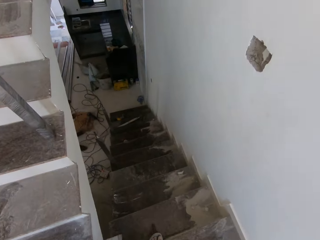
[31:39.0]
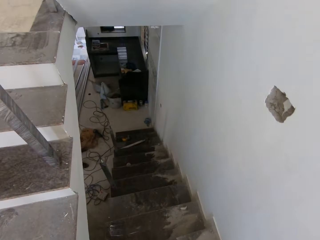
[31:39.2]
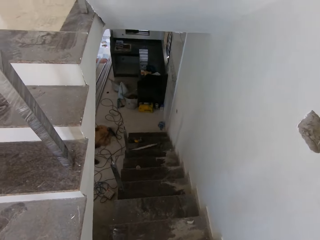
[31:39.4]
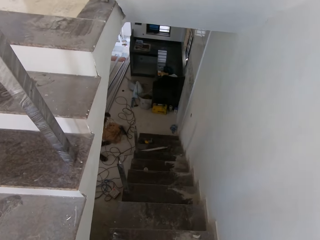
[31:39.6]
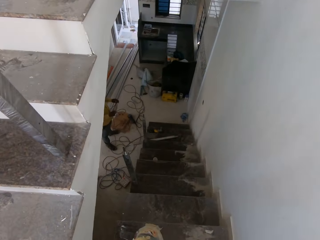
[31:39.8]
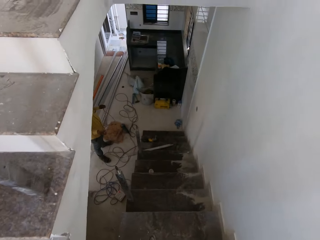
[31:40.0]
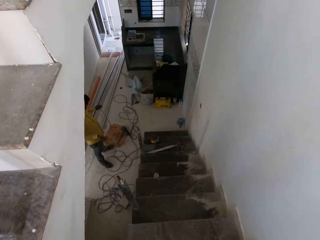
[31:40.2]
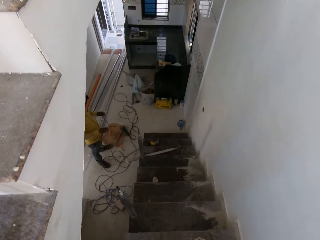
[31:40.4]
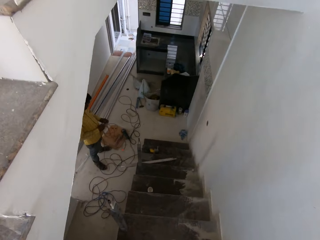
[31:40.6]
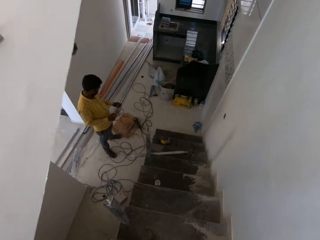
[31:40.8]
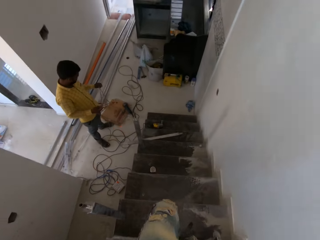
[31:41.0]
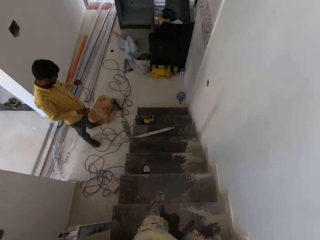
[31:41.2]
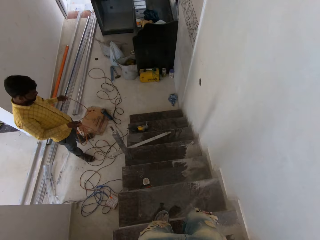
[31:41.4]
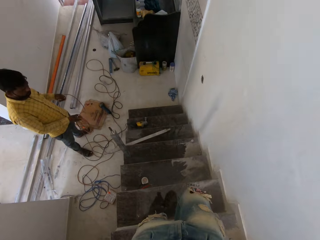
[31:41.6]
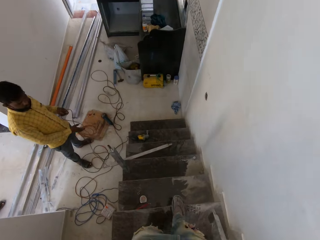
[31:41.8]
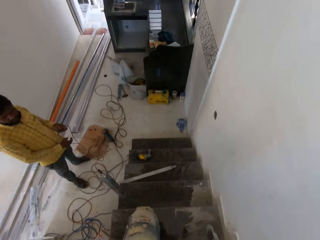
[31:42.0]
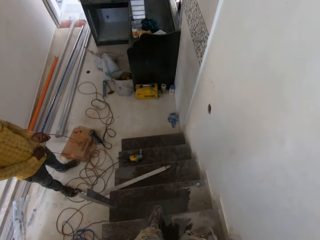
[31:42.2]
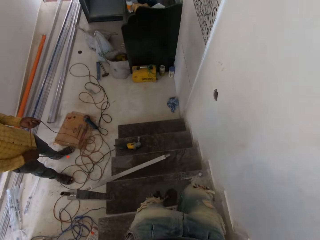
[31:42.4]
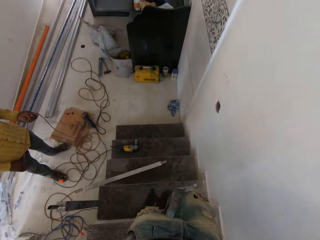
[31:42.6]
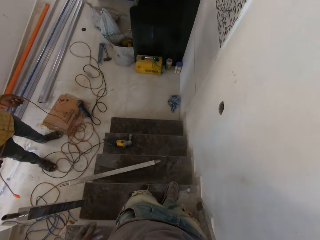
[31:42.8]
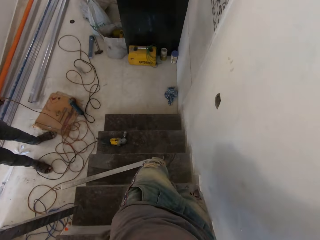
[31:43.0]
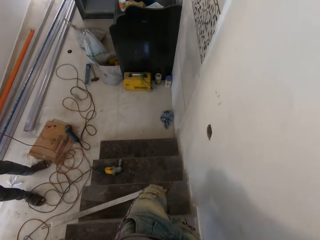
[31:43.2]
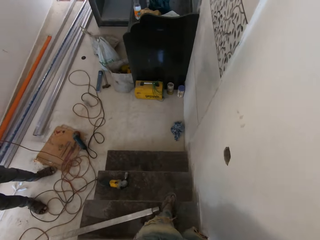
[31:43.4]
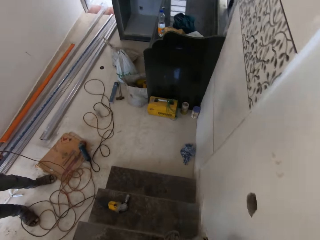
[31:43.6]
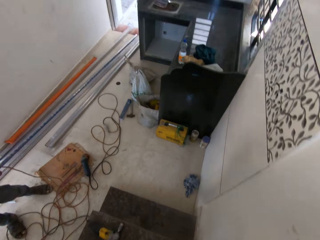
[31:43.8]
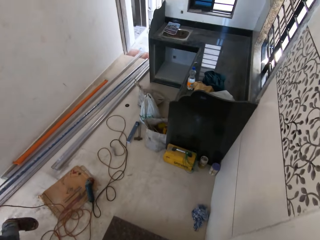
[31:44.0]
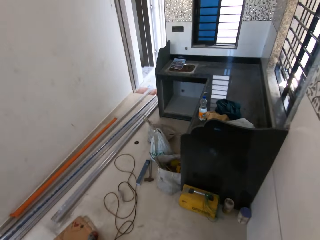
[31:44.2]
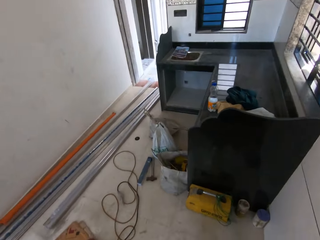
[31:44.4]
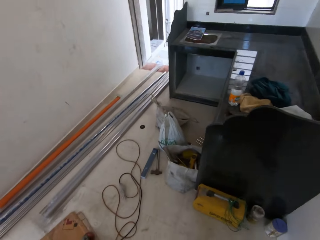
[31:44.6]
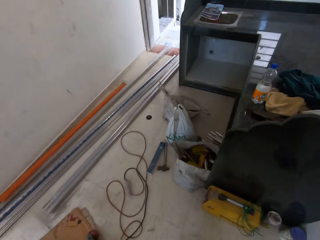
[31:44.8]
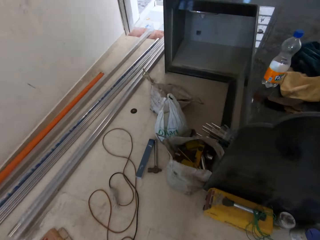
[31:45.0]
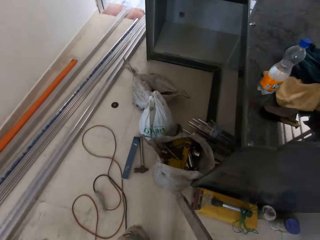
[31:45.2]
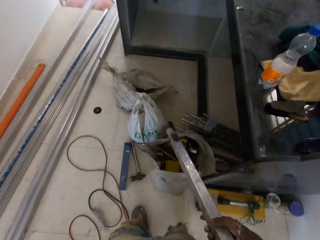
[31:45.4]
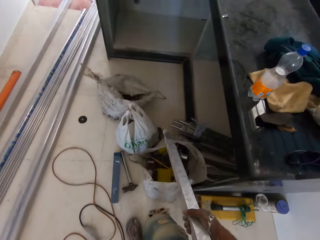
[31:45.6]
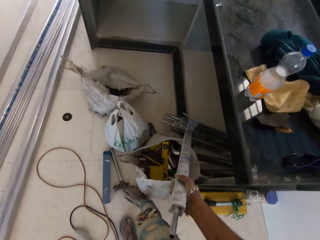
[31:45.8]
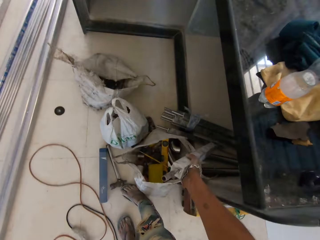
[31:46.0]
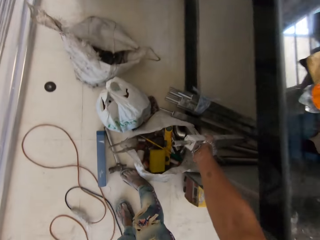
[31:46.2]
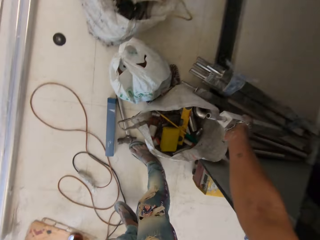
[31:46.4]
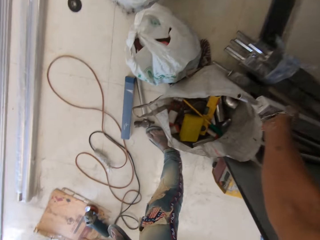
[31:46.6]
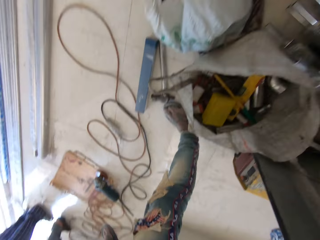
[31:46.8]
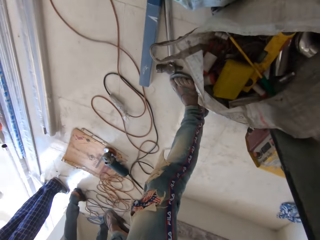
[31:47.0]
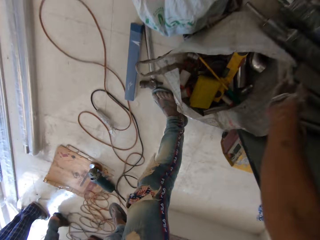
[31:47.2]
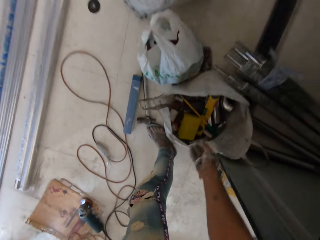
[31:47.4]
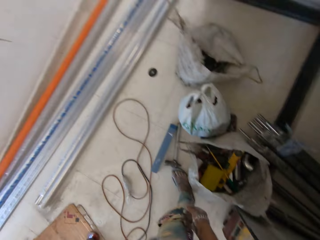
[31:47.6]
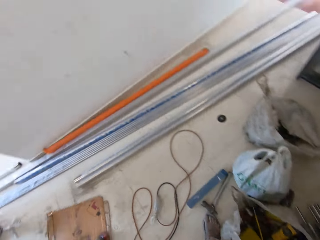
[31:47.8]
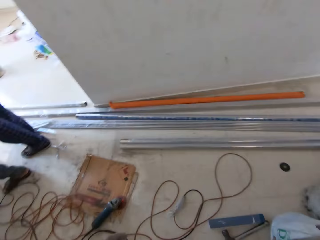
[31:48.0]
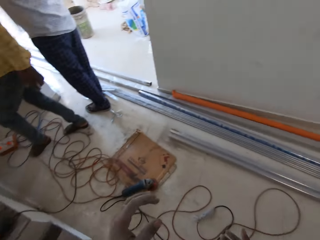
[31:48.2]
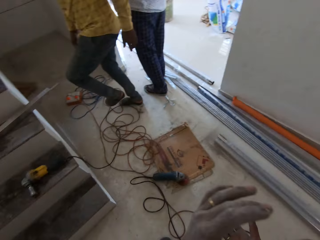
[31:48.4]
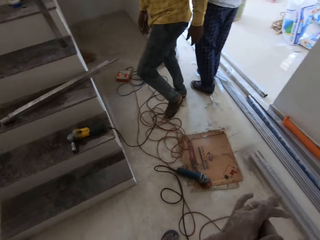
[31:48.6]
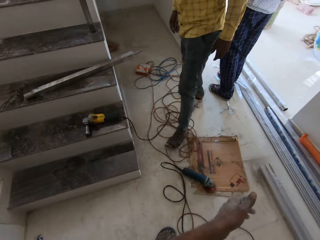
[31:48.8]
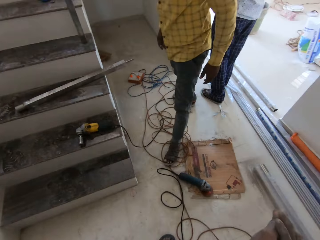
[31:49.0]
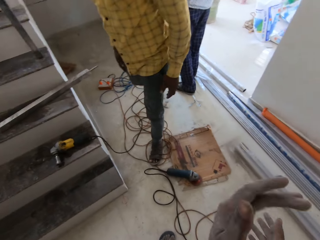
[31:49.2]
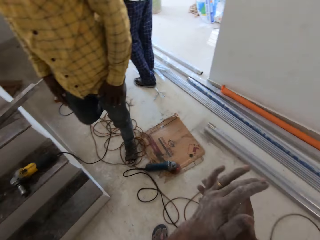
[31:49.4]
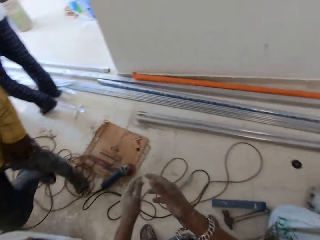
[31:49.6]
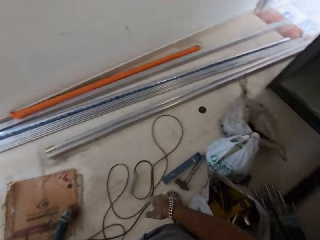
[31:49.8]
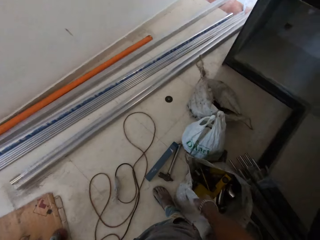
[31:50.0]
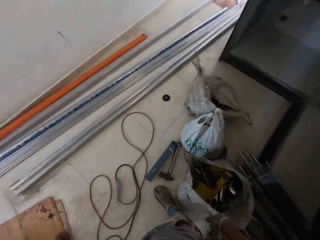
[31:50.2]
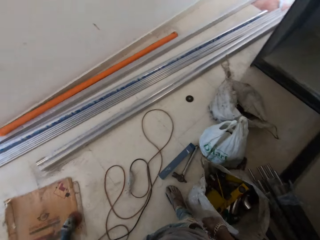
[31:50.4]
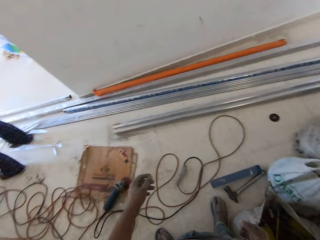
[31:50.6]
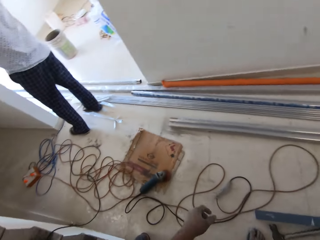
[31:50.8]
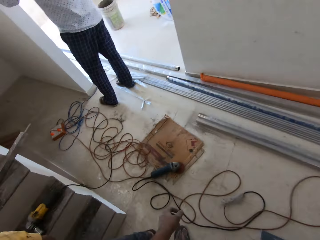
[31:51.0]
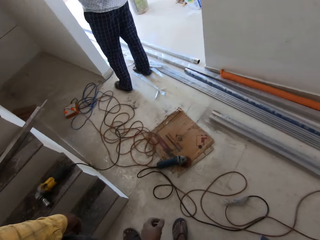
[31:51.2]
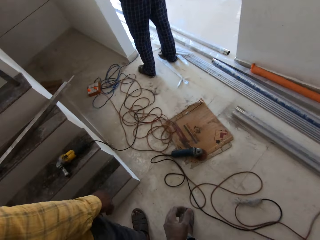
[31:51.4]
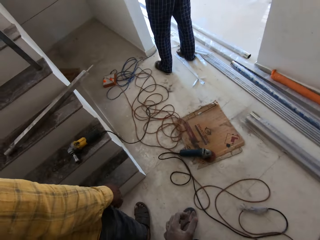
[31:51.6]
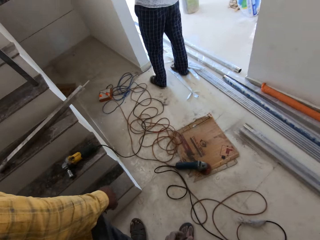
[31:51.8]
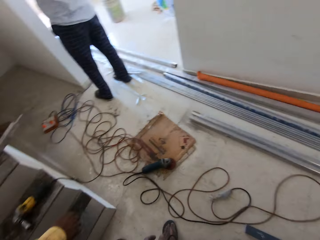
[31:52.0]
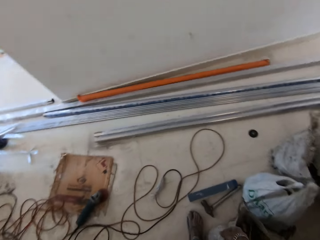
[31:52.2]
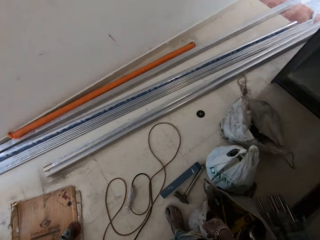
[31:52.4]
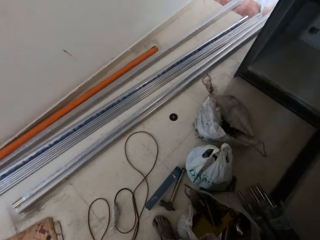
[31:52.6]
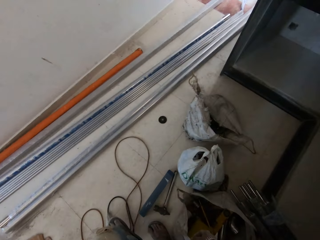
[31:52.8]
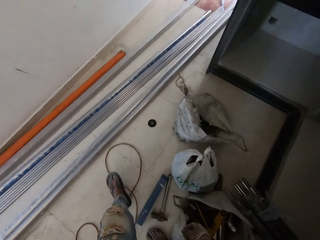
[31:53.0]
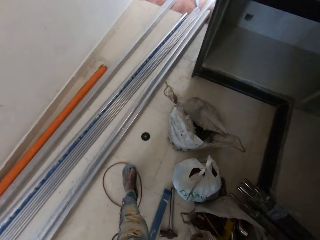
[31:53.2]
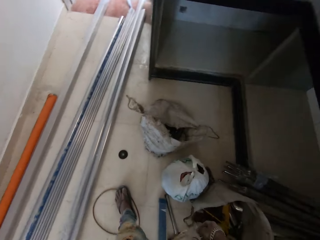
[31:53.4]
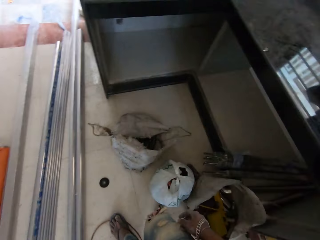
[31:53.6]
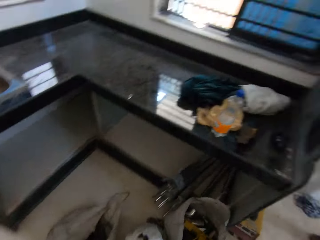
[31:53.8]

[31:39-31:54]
The camera wearer walks down the stairs. A man holds a wire with both hands. The man handles a cable. The camera wearer drops a baluster in his right hand in a cabinet. He rubs his palms and looks around the room.

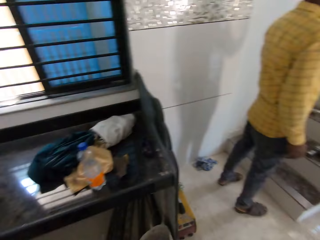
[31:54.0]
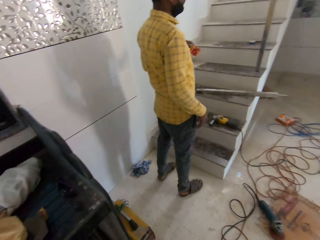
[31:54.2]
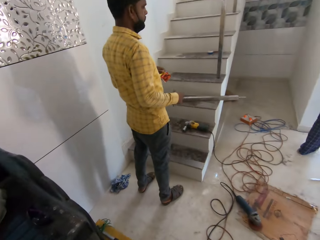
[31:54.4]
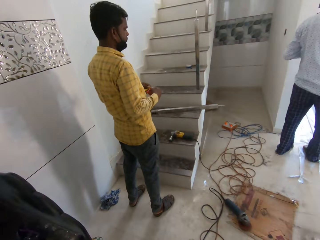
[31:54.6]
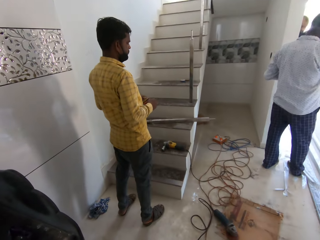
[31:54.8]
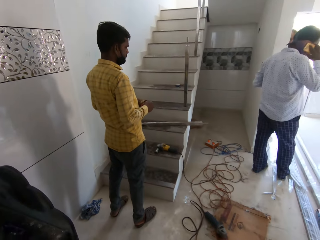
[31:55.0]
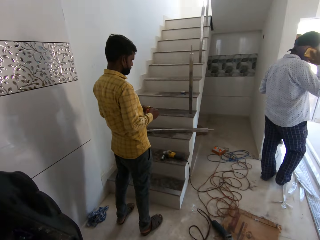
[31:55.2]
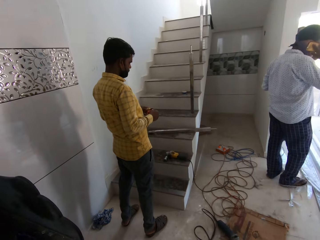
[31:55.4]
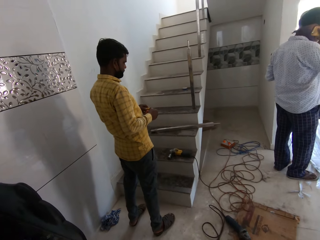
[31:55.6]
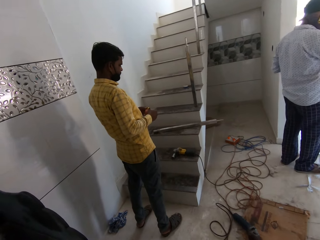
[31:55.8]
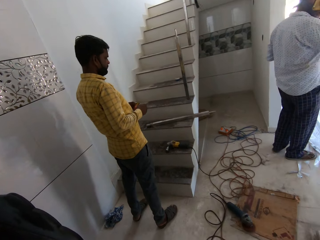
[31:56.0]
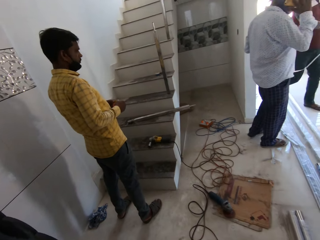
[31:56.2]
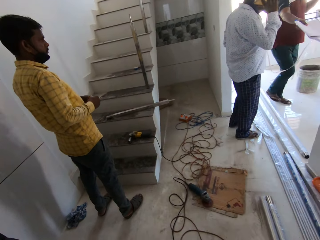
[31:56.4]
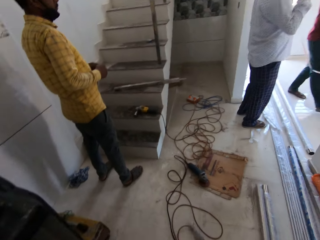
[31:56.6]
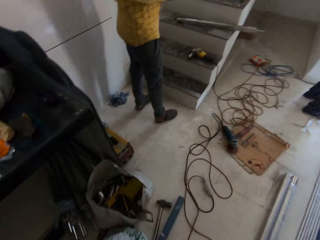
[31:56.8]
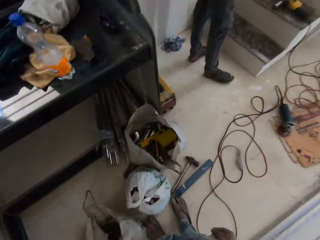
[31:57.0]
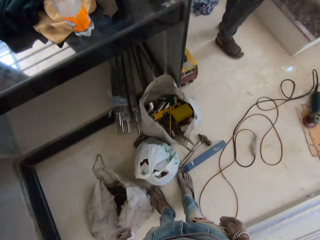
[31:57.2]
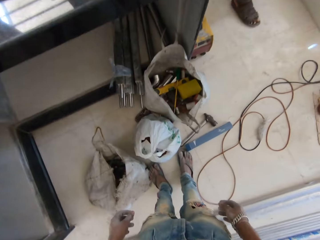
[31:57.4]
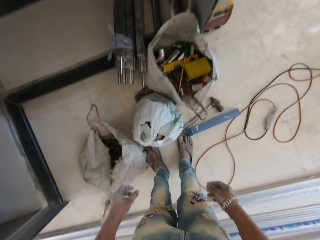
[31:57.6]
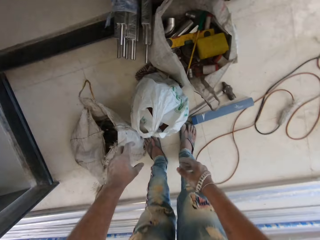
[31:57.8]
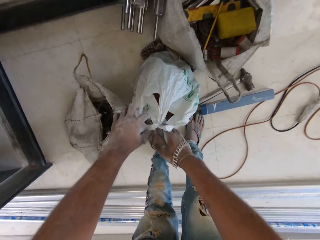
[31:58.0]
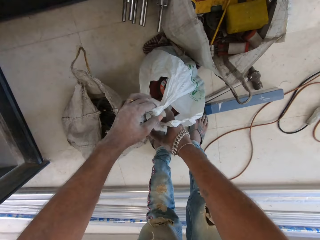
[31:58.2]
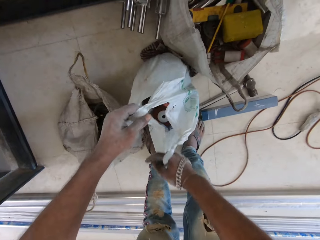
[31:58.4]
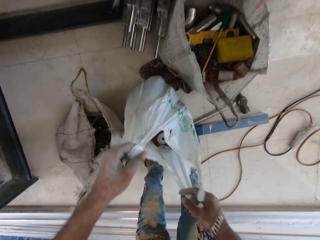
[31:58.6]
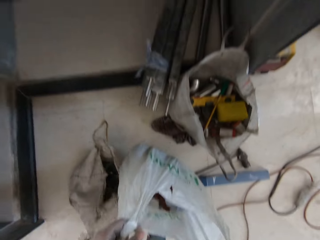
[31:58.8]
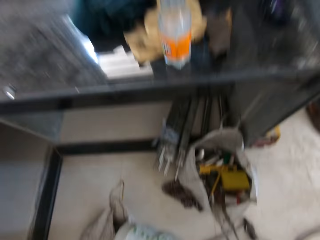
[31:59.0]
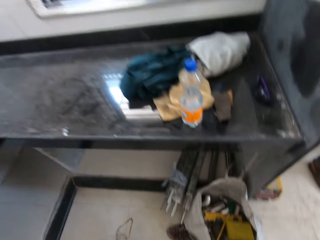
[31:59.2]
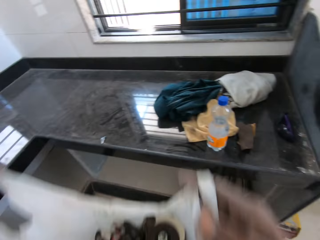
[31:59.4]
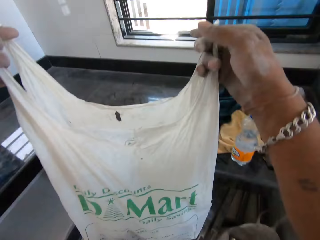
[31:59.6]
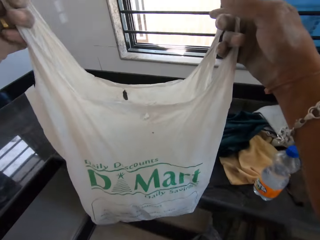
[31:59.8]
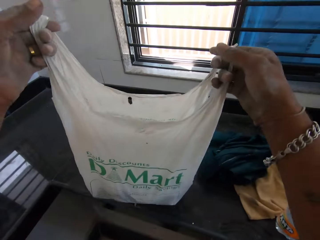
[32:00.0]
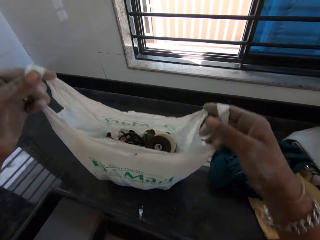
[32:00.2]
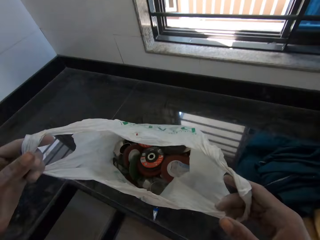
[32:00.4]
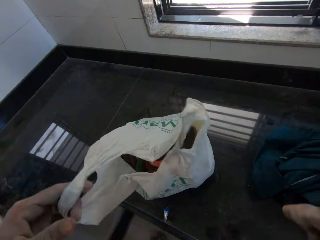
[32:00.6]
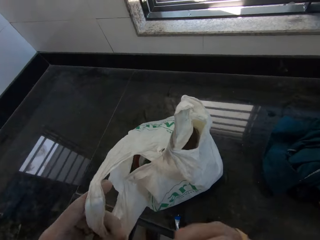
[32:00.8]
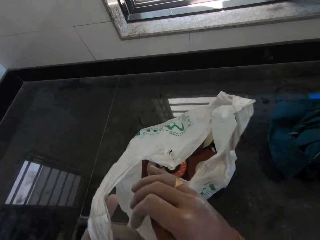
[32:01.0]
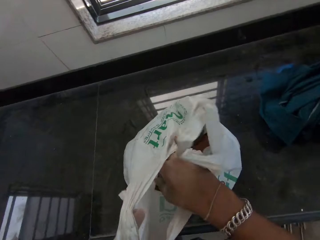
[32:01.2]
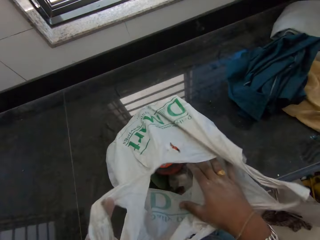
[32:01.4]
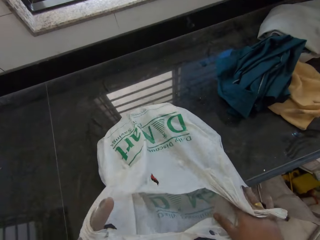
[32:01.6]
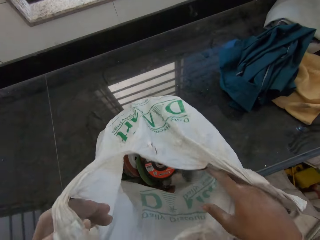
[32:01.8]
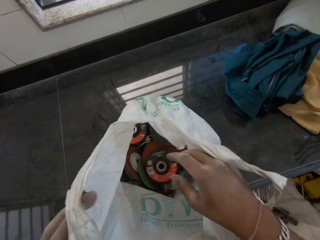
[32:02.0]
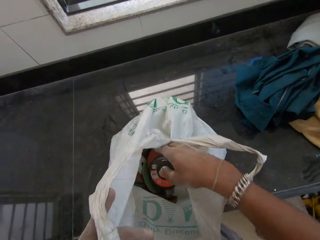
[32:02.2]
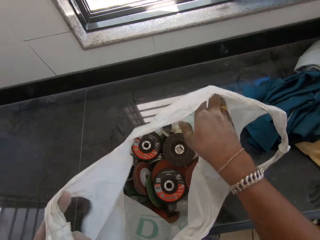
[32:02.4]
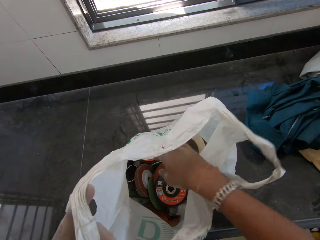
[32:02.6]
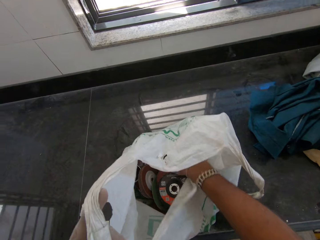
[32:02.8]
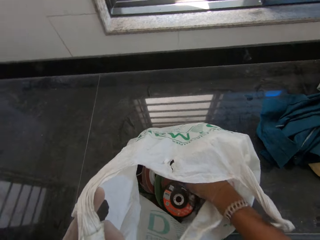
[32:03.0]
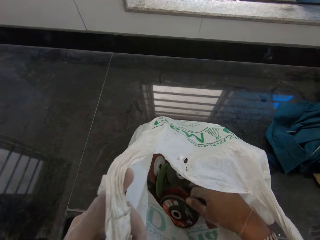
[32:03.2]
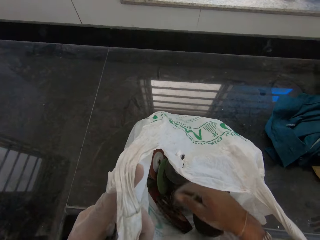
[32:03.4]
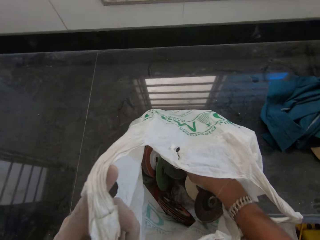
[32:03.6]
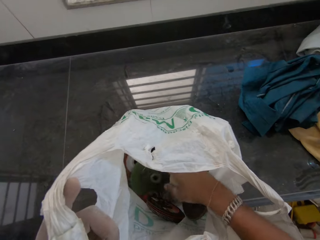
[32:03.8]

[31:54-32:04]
A man converses with another man on the phone in his right hand. The camera wearer opens a nylon bag or paper on the floor with his hands. He picks up the nylon bag from the floor with his hands. He holds the paper. He drops the nylon bag in his hands on a countertop. He searches through the nylon bag with his right hand.
